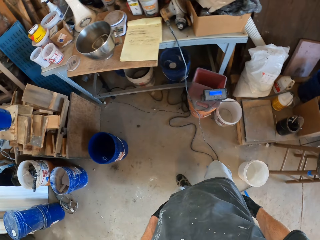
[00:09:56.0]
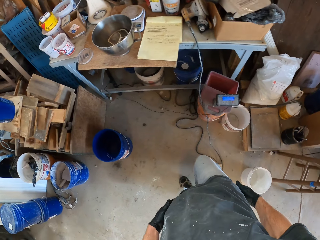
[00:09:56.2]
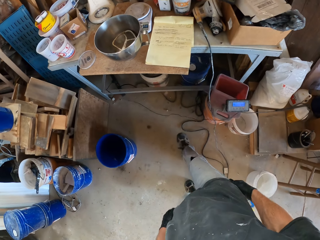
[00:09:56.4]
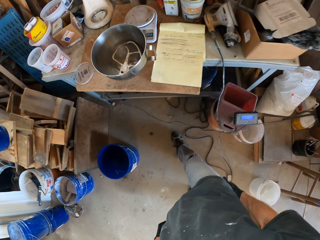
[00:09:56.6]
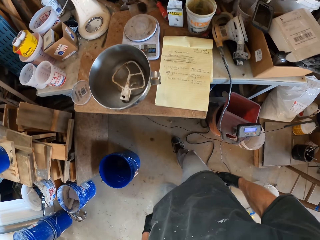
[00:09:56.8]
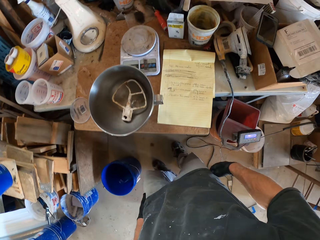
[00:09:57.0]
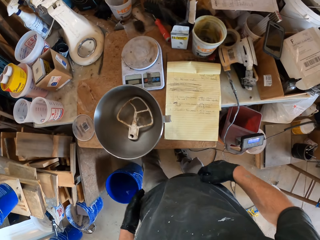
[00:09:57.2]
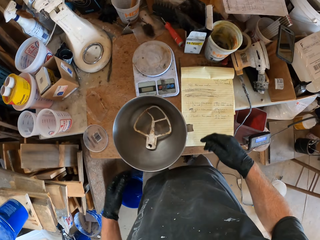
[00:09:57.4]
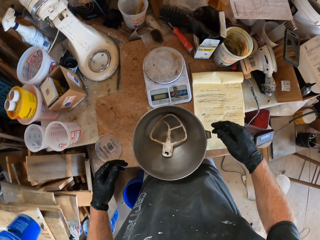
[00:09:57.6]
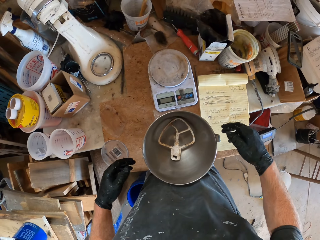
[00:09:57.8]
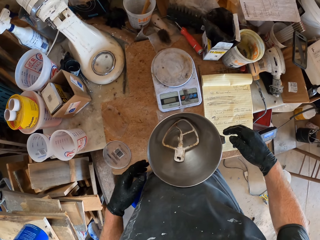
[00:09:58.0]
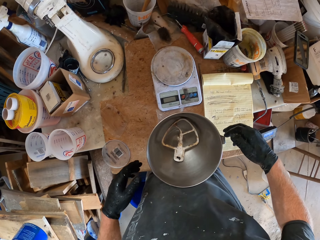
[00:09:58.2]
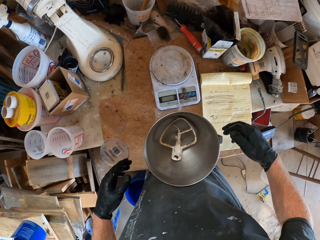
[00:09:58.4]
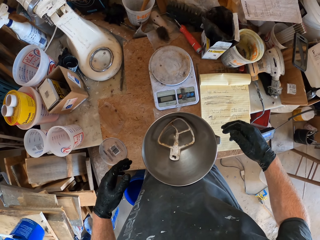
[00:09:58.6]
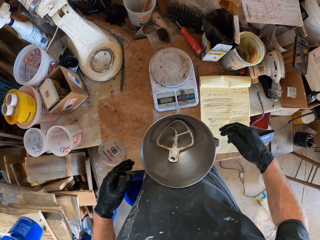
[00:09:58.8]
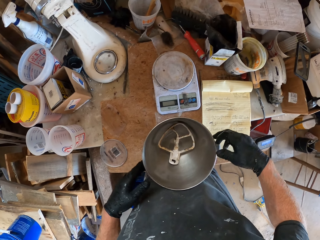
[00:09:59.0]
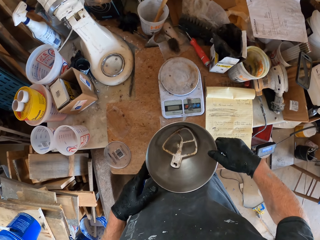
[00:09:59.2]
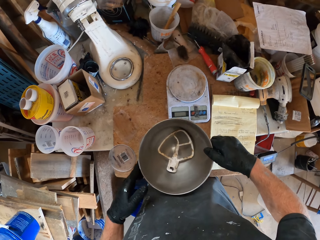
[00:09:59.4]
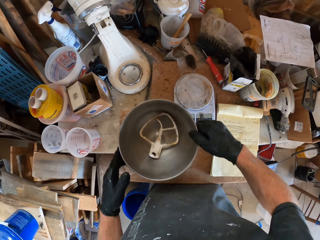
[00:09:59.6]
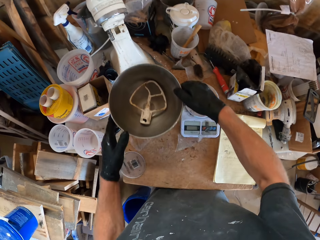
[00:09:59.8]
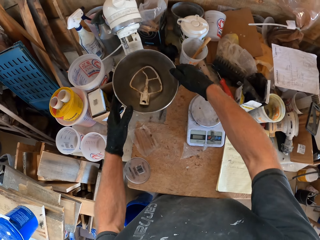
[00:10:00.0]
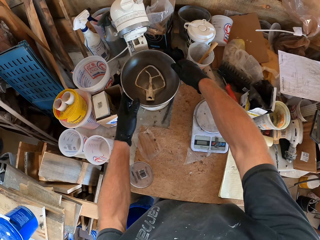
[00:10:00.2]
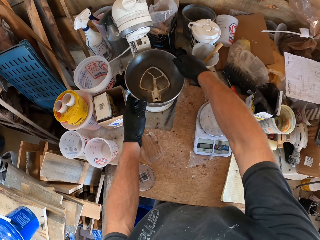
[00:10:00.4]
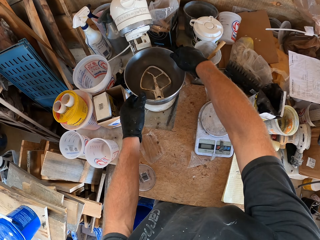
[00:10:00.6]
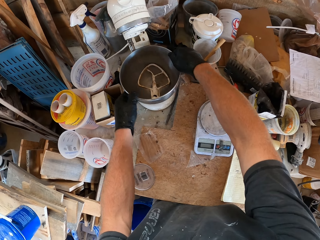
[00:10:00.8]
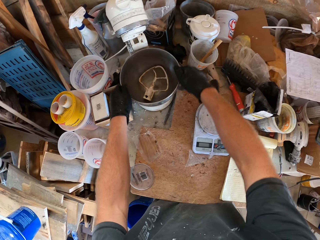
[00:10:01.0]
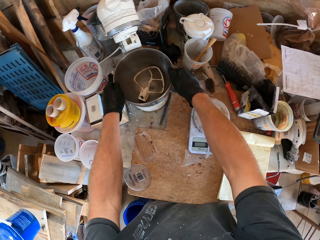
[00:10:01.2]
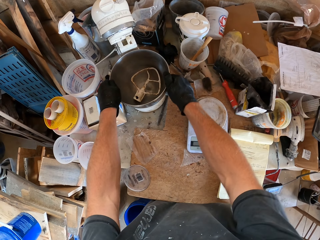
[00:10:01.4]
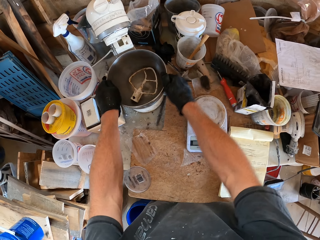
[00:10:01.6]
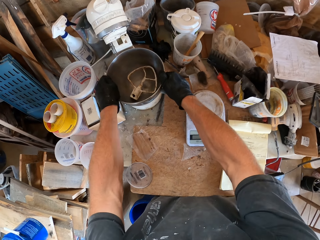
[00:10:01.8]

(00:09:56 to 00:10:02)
The camera wearer moves towards the table. He walks to the mixer. He picks the bowl from the table. He carries the basin of the concrete mixer with the mixing paddle with his hands. He fixes the basin of the concrete mixer to the concrete mixer.

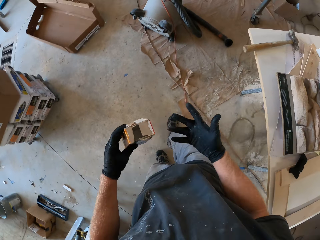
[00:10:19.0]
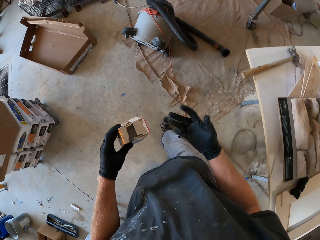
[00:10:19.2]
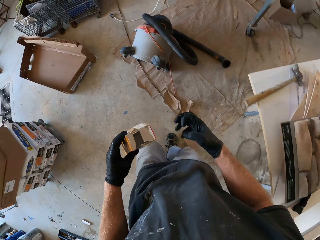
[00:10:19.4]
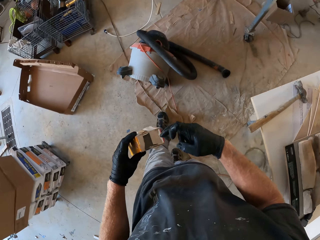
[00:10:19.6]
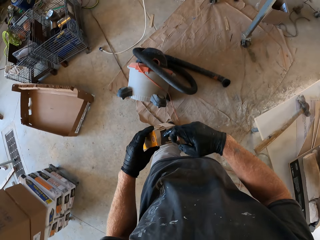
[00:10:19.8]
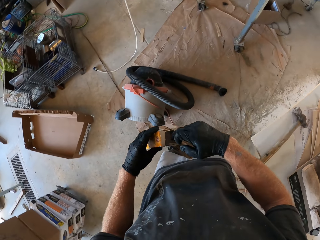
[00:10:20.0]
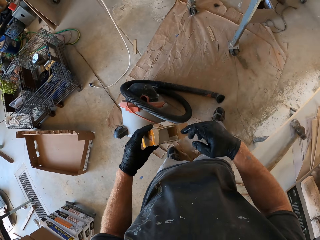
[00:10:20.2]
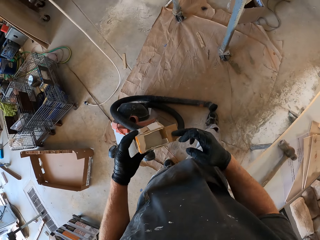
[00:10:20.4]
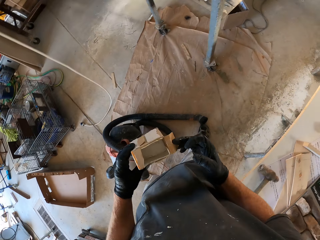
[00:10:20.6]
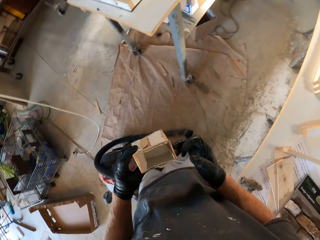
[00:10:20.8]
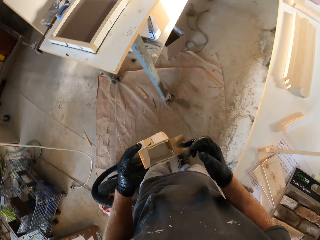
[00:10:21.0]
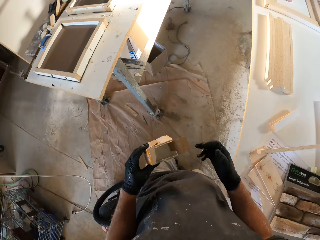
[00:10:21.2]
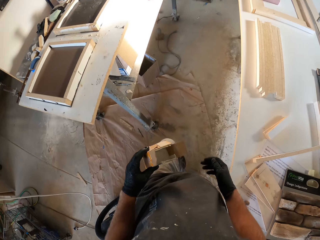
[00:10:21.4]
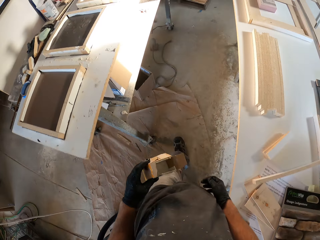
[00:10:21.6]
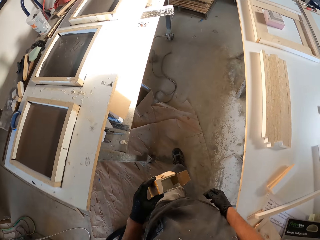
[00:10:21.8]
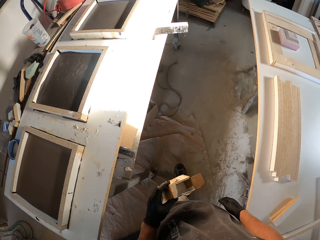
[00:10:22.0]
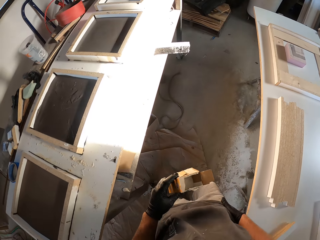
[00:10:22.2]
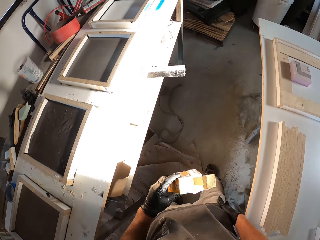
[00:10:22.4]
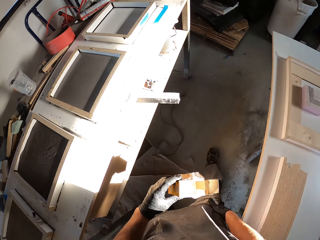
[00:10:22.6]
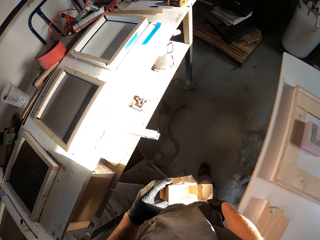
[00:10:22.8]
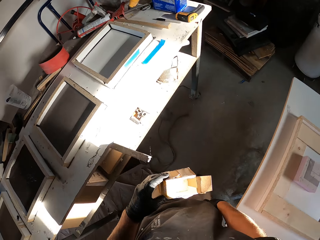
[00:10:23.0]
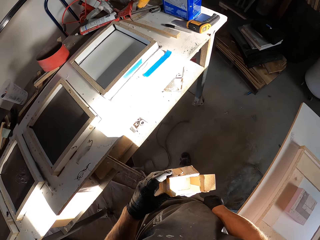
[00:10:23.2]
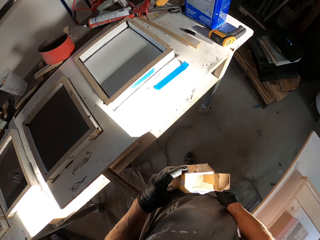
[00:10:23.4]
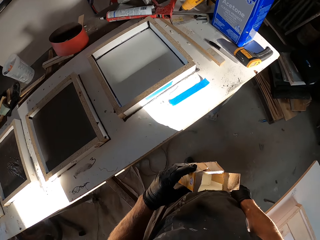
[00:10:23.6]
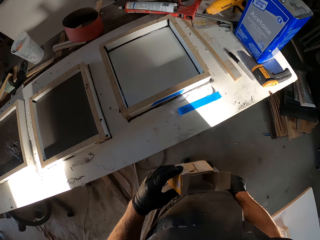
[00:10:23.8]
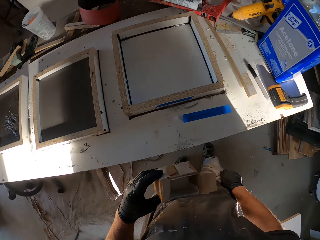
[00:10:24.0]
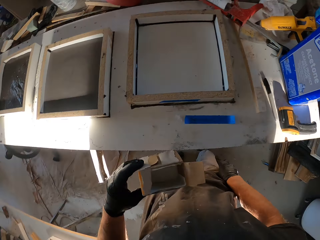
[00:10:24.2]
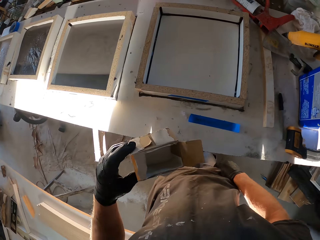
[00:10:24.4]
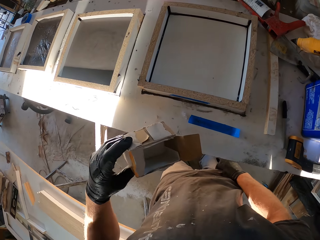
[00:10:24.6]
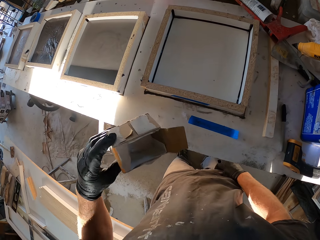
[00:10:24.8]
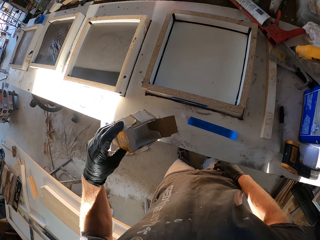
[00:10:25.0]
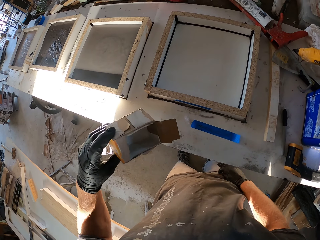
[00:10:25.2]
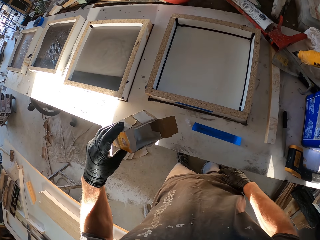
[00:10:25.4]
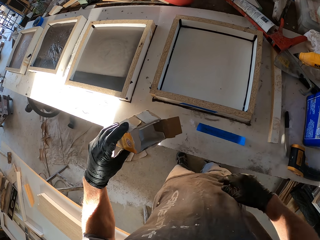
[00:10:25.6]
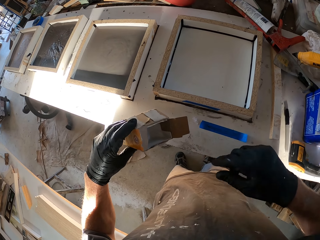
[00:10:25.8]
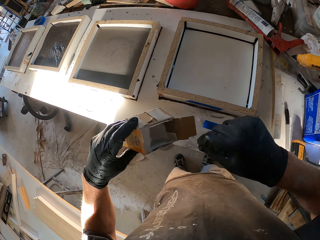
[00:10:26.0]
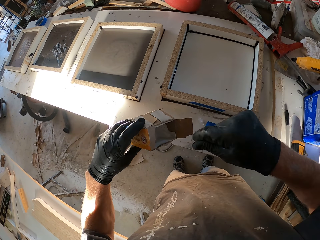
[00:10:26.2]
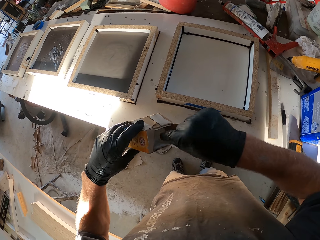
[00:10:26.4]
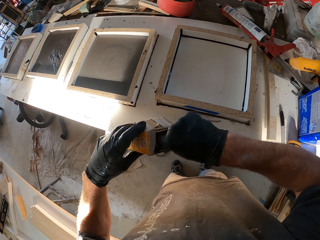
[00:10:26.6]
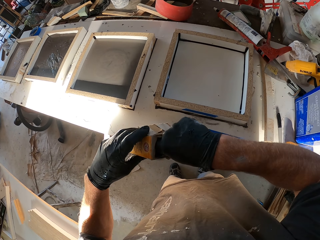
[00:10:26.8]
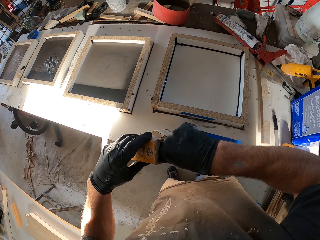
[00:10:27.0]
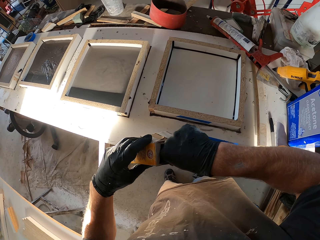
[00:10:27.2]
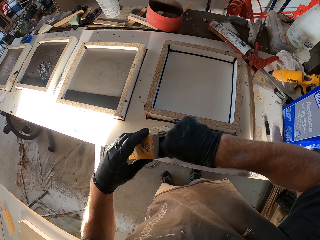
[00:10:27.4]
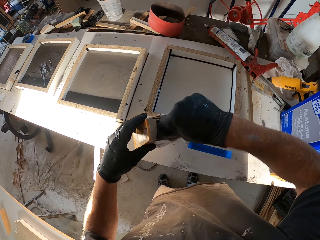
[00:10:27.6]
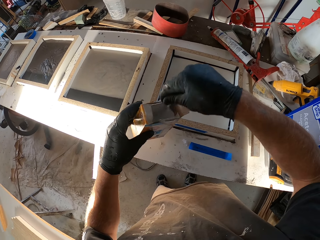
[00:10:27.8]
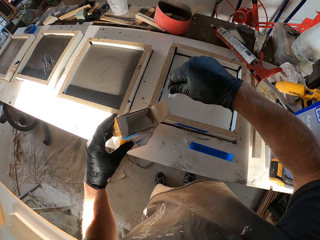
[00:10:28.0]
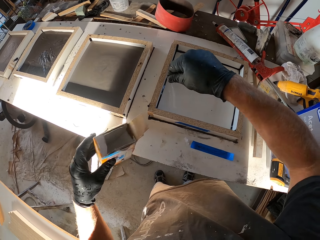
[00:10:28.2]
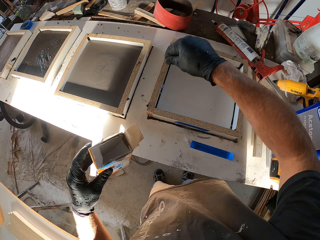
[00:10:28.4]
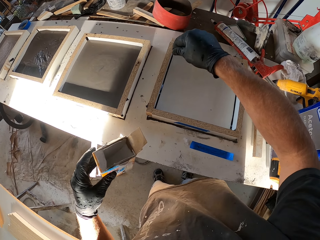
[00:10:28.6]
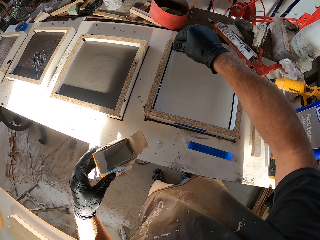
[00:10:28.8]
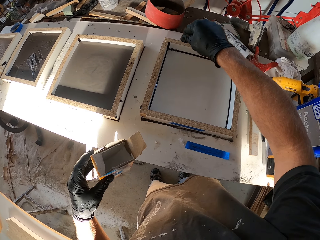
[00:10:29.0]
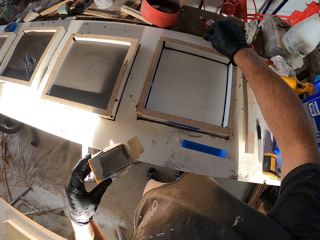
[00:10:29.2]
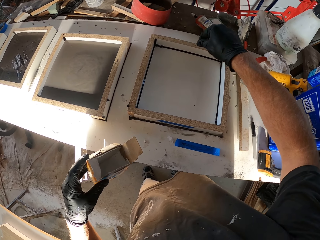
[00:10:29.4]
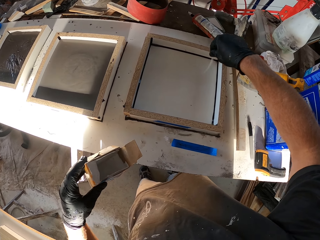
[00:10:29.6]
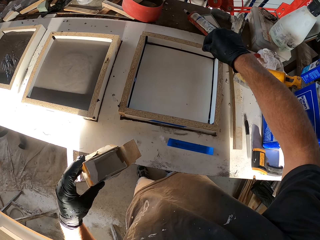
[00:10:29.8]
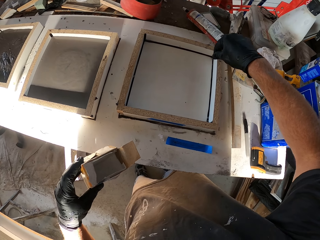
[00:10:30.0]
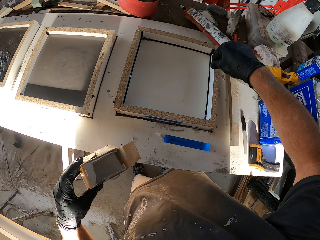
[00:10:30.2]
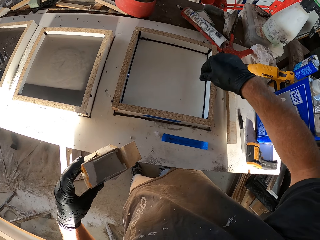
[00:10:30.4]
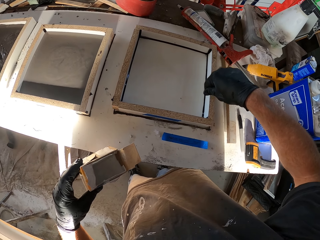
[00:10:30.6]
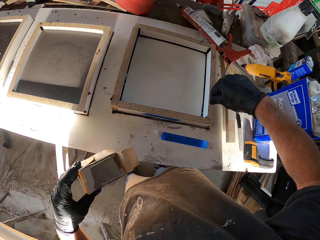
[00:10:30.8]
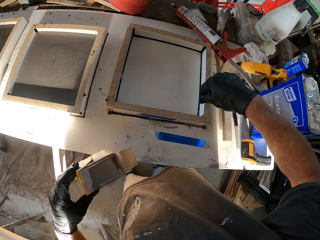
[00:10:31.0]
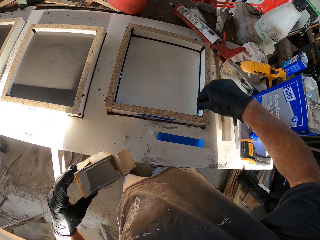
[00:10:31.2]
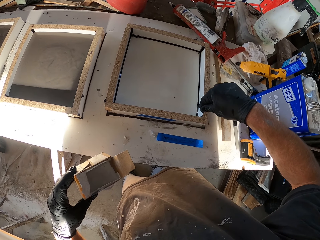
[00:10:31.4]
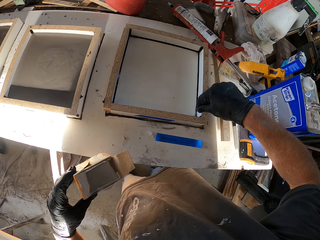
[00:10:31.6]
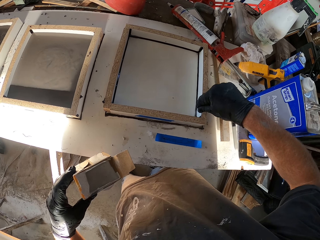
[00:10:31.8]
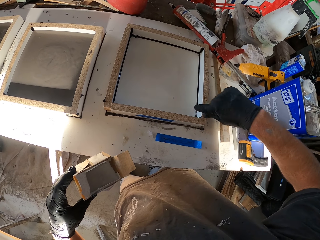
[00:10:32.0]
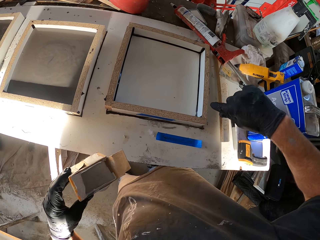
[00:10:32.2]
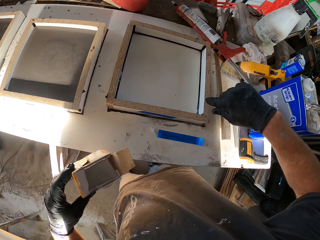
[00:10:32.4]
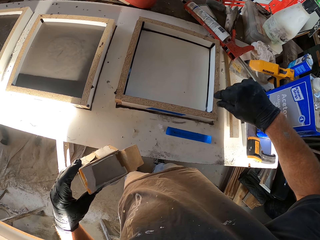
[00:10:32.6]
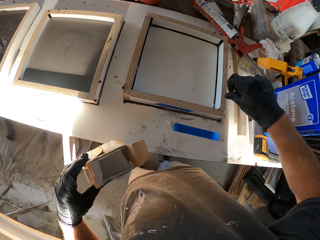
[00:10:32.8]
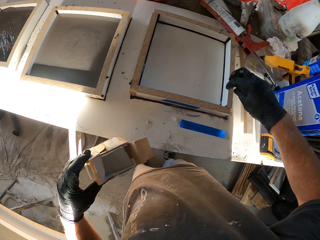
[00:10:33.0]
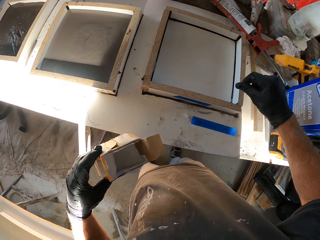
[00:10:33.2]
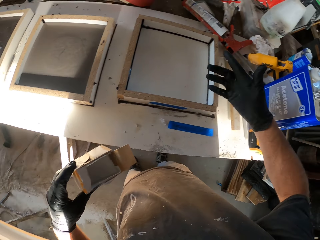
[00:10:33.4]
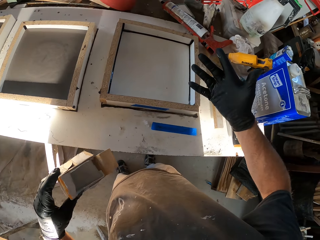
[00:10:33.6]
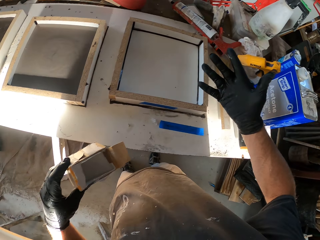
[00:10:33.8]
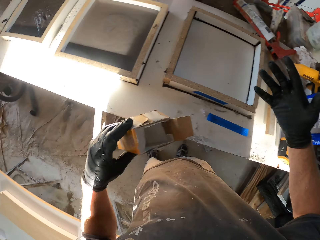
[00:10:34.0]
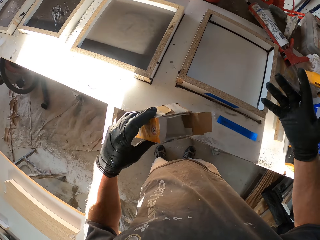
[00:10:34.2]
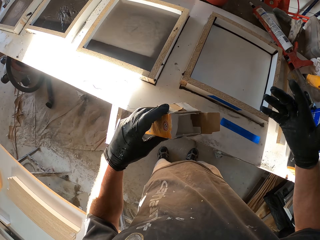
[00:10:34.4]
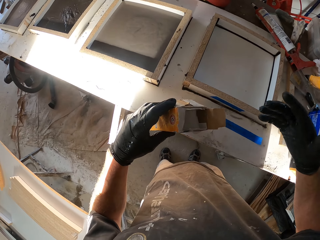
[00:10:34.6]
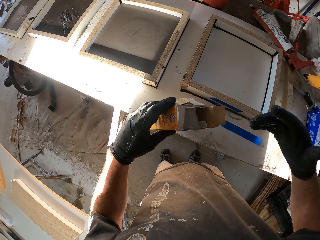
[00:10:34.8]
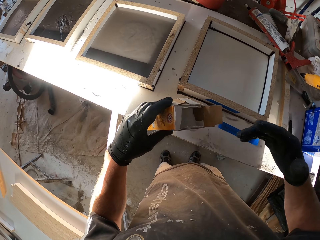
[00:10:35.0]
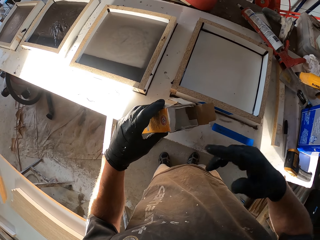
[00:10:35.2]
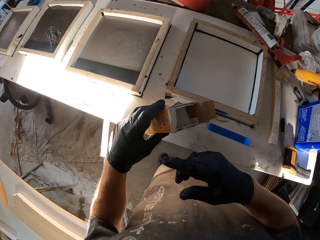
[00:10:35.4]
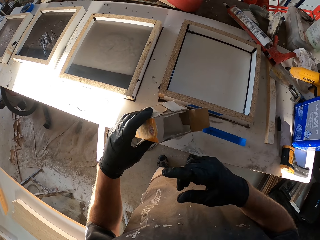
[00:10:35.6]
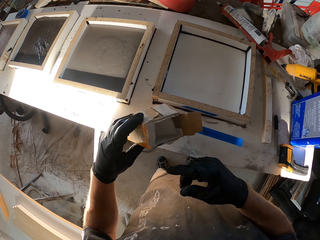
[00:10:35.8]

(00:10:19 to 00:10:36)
The camera wearer looks at his glove. He opens the pack of powder or baking soda with his right hand. He shakes the powder inside the pack. He sprinkles the powder on a designed structure of the wooden frame with his right hand. He pinches the baking soda. He checks his right hand.
